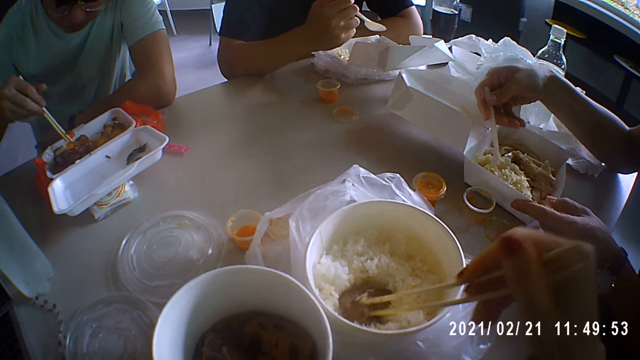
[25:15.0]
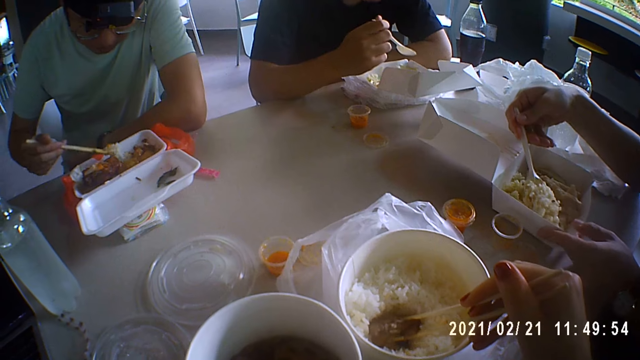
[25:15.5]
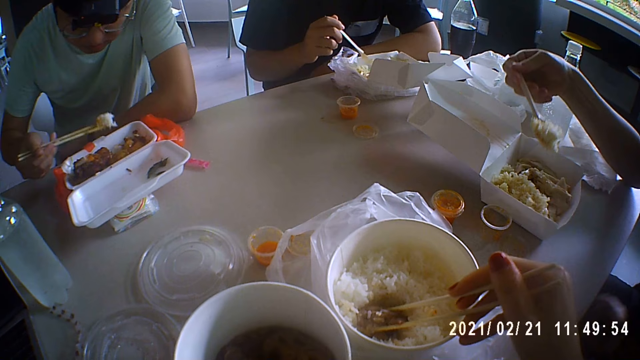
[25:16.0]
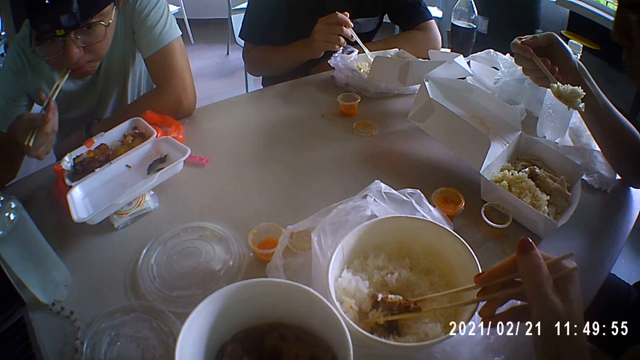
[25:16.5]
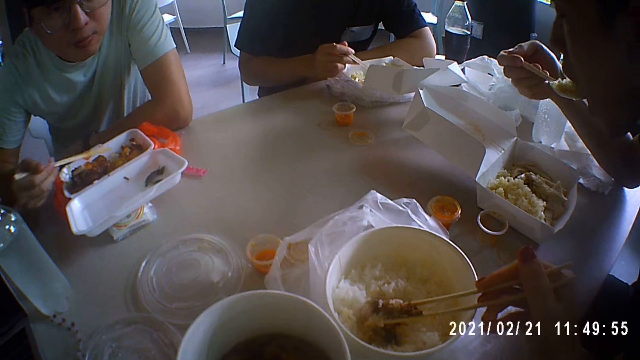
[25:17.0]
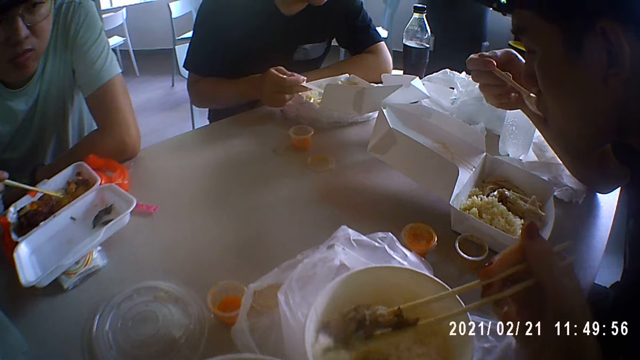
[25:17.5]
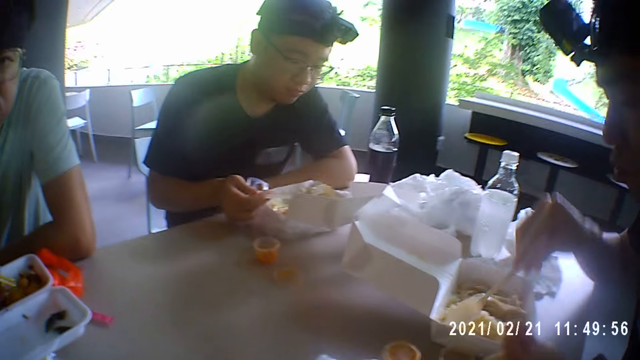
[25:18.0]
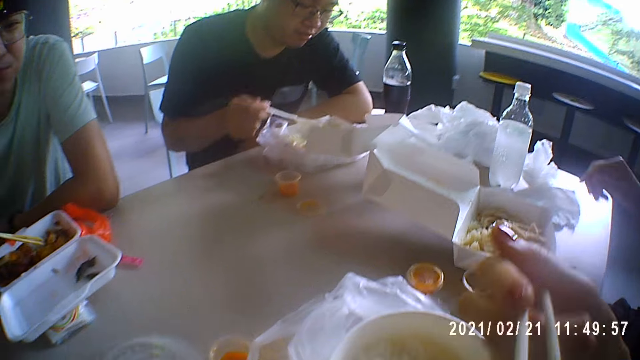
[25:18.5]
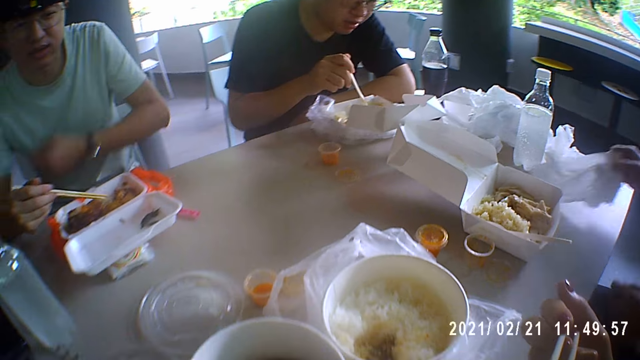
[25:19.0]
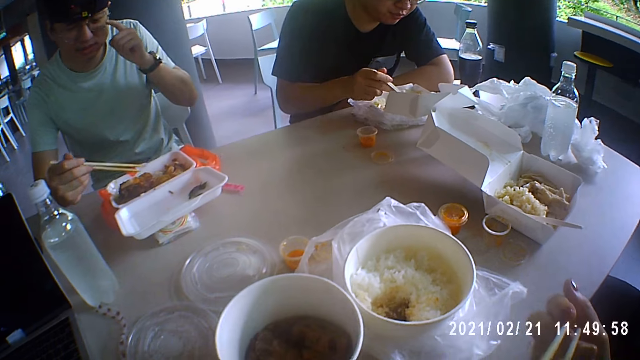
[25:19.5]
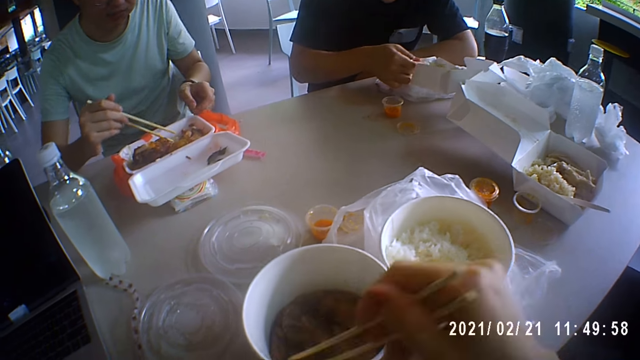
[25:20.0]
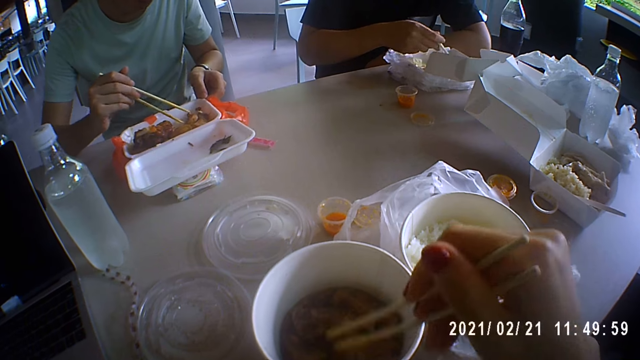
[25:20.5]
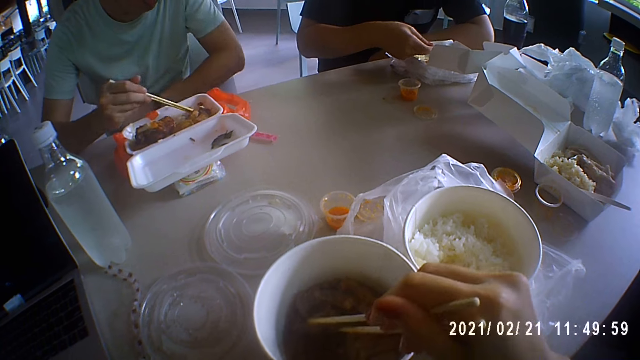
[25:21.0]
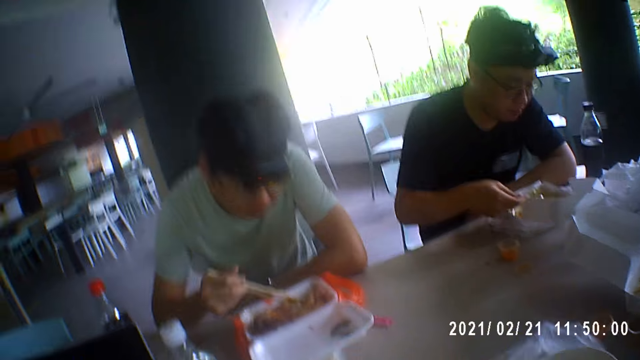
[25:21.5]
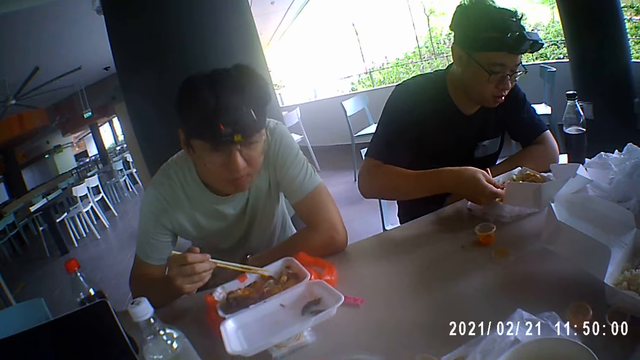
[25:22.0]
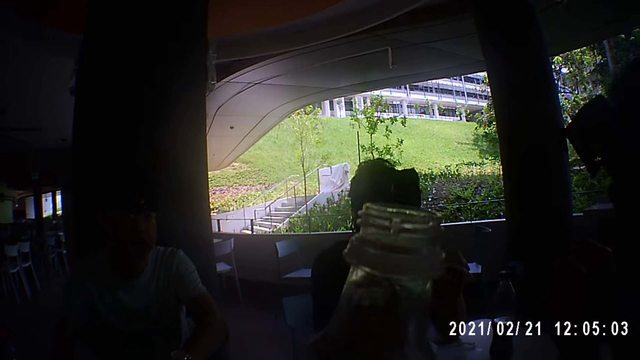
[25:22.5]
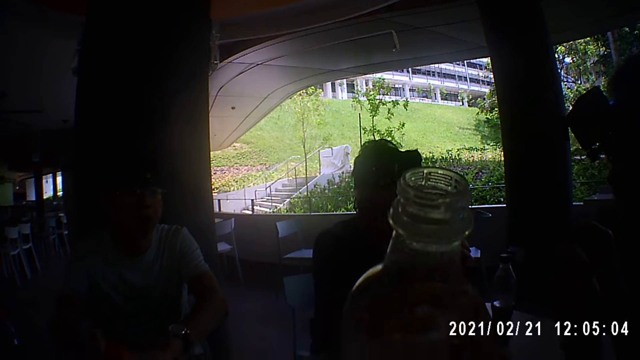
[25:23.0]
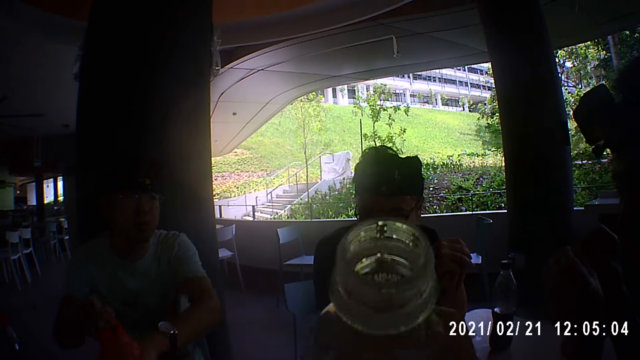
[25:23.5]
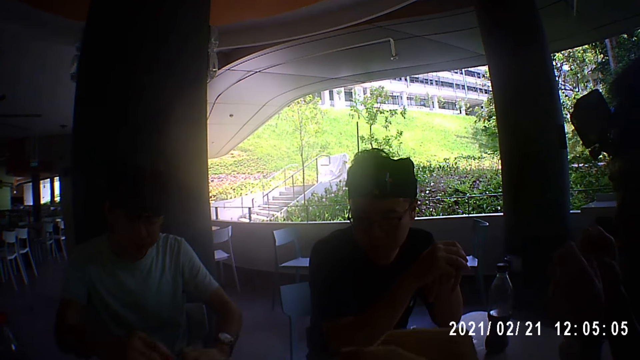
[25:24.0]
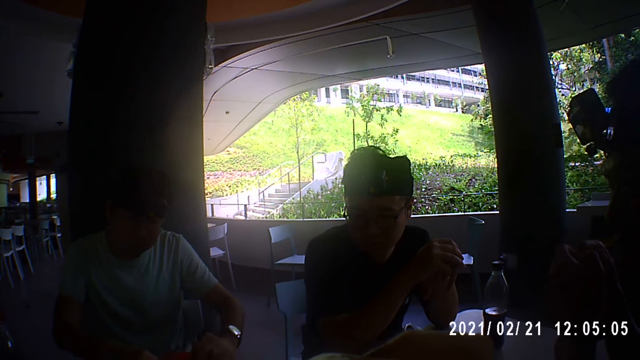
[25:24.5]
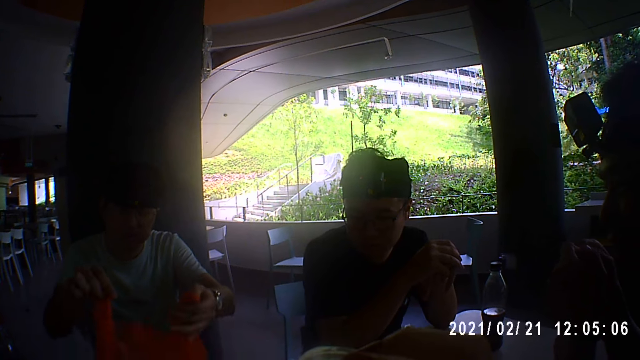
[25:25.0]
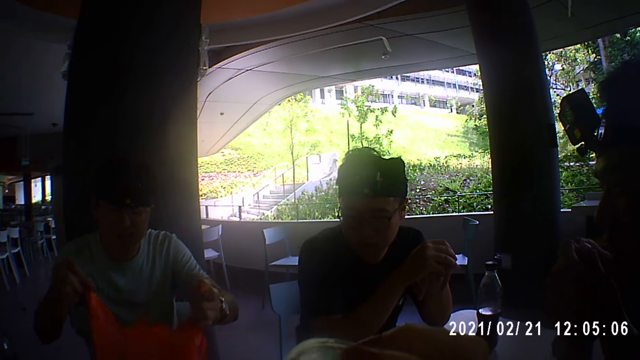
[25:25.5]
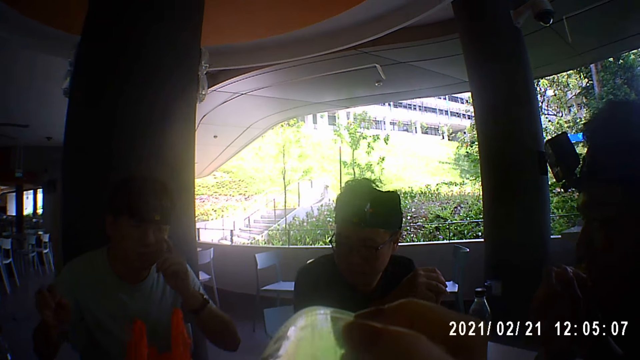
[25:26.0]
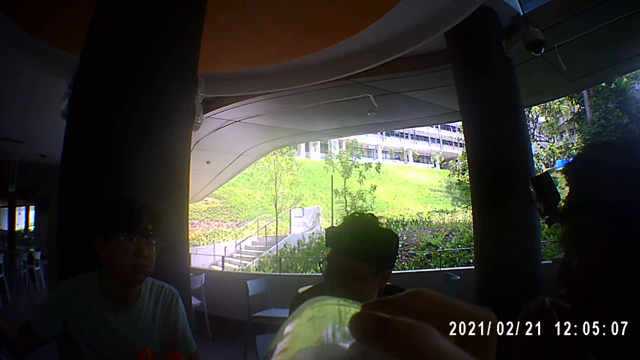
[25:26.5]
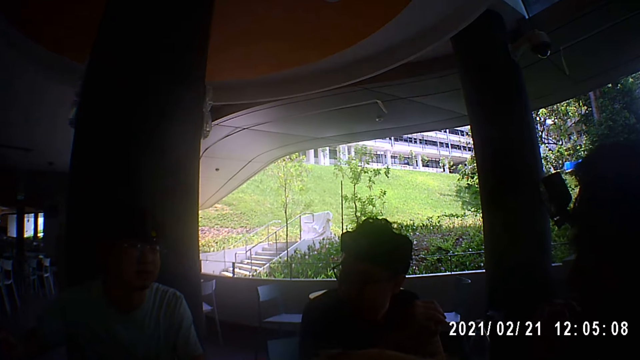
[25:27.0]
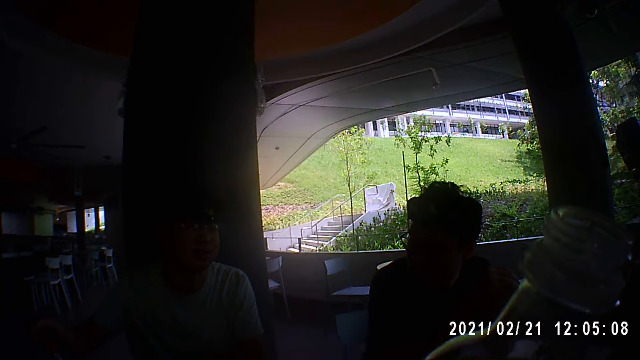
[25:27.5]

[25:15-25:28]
The man takes rice from the disposable container with the chopsticks in his right hand. The camera wearer picks up the chicken from the bowl of rice with the chopsticks in her right hand. The man eats the rice with the chopsticks in his right hand. Another man eats the rice with the spoon in his right hand. The camera wearer eats the chicken with the chopsticks in her right hand. The other man drops the spoon in the disposable container with his right hand. The other man picks up a tissue from the table with his right hand. The first man touches his face with his left hand. The camera wearer touches the pieces of chicken in the bowl with the chopsticks in her right hand. The first man adjusts the disposable container with his left hand. The first man takes a potato with the chopsticks in his right hand. The camera wearer holds a bottle of water in her right hand. The first man touches a nylon on the table with his hands. The camera wearer drinks from the bottle of water in her right hand. The first man touches the nylon on the table with his hands and touches his face with his left hand.

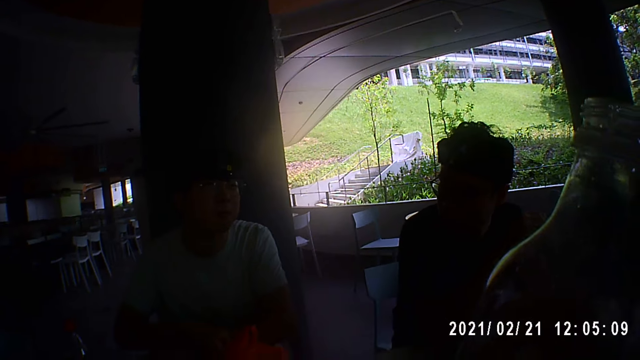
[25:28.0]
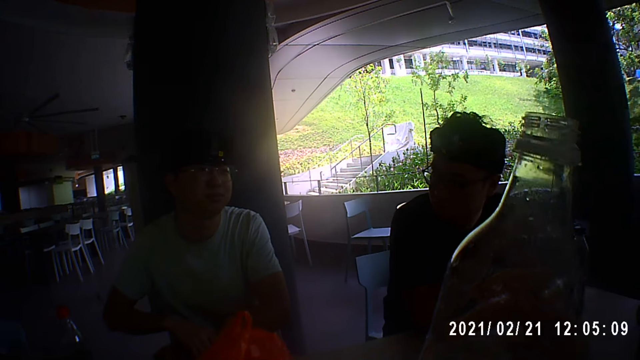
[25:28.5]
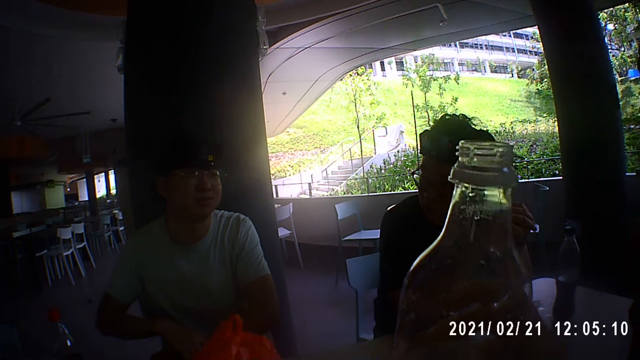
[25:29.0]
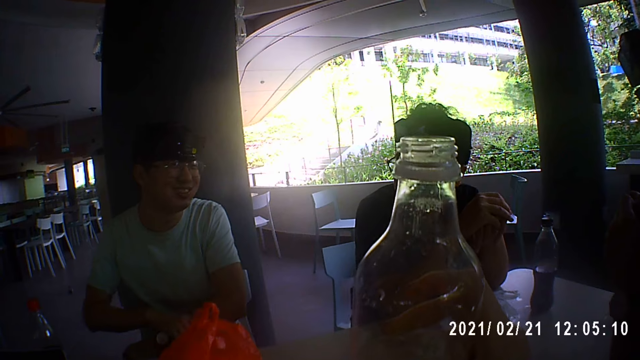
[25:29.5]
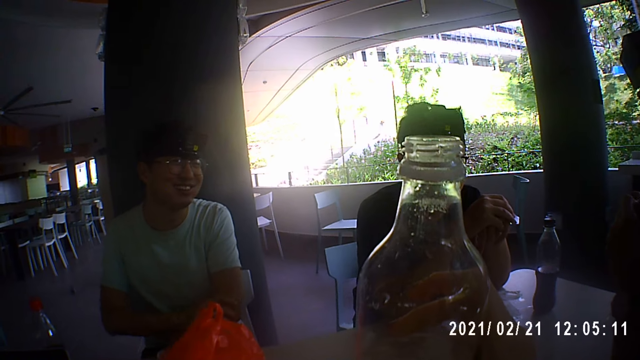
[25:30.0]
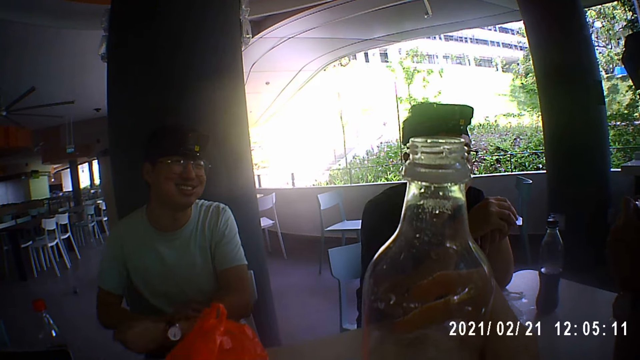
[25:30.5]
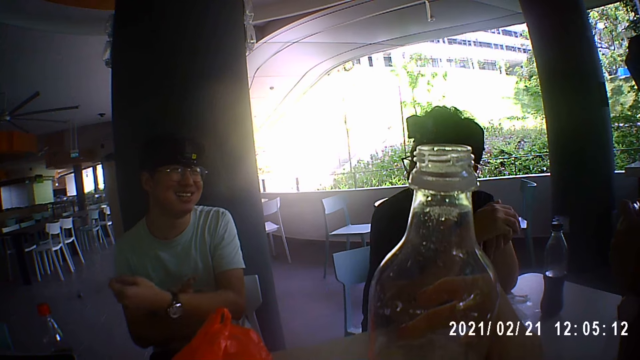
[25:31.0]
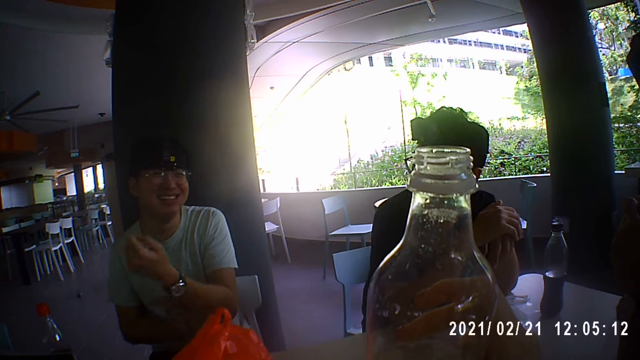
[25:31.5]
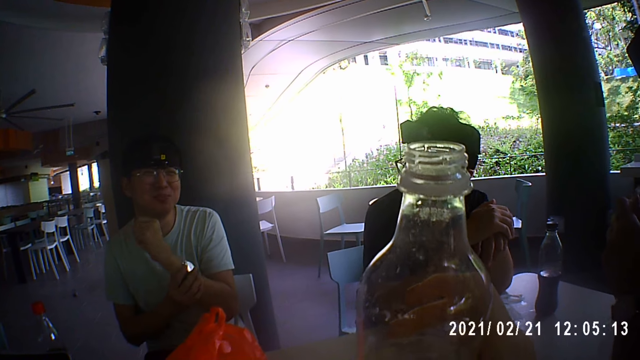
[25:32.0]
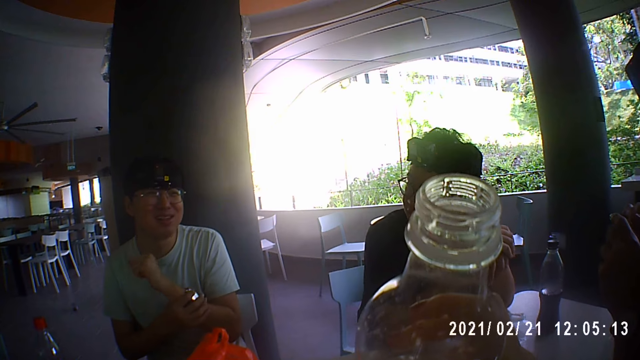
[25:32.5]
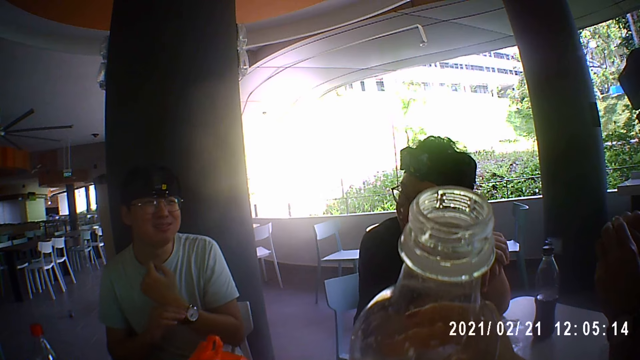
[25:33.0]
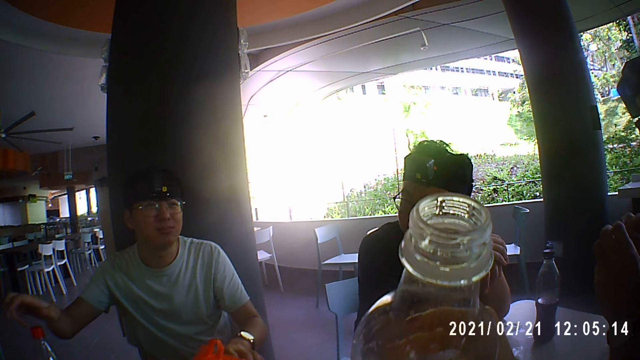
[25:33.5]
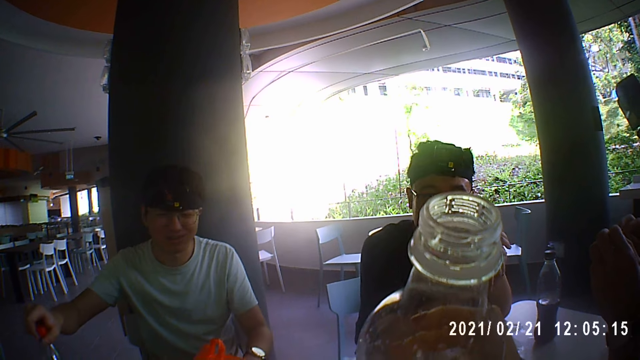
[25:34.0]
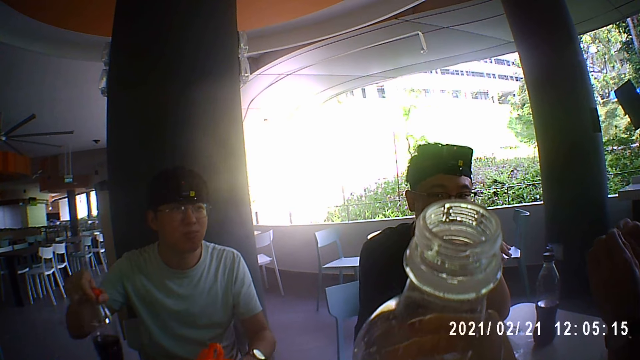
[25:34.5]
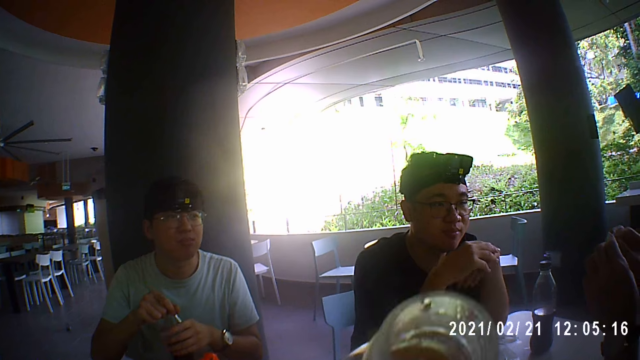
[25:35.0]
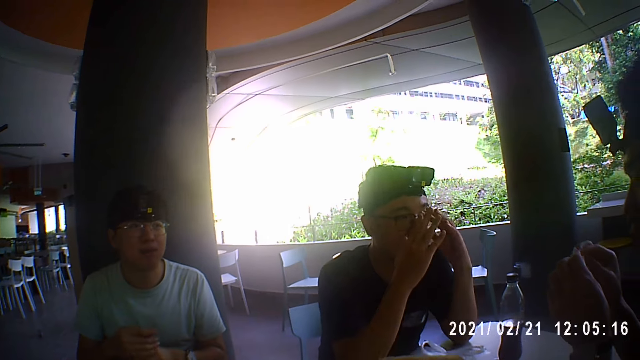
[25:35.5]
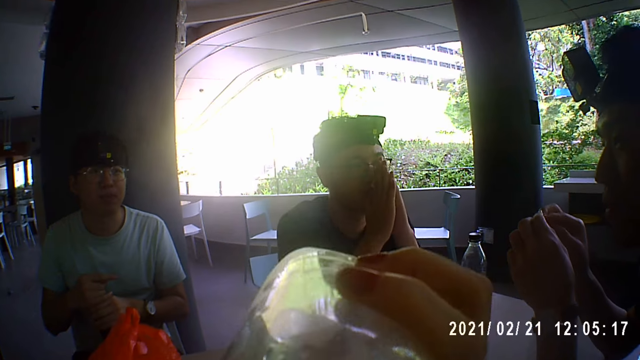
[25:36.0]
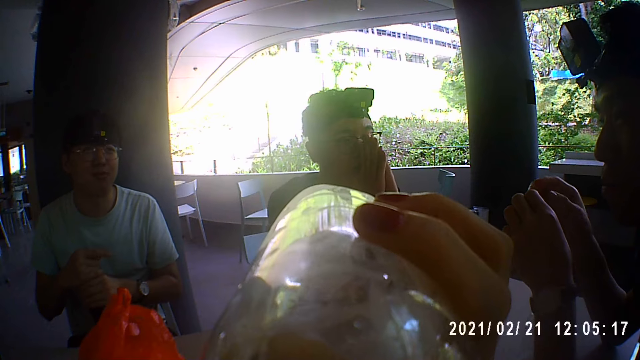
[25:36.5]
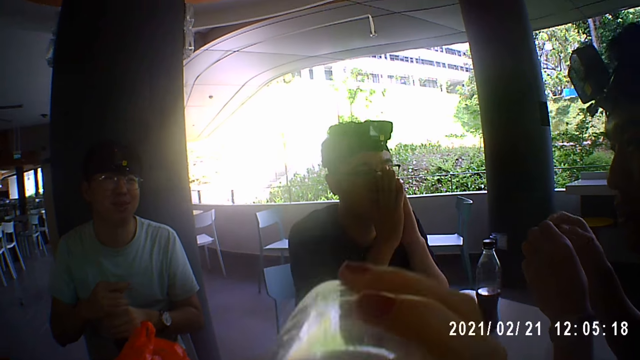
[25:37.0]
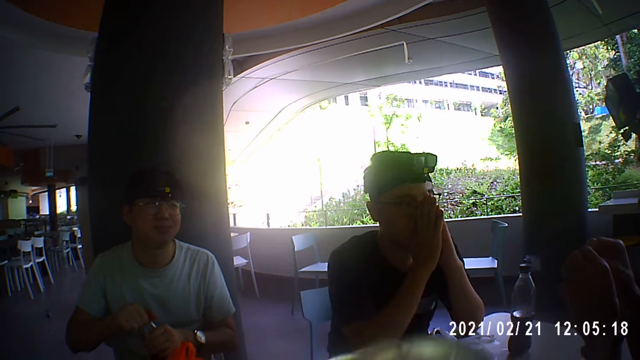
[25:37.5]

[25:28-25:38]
The camera wearer shakes the bottle of water in her right hand. The man rubs his left hand with his right hand. The man touches a wristwatch on his left wrist with his right hand. The man picks up the bottle of cola from the table with his right hand. The man tightens the lid of the cola bottle in his hands. The camera wearer drinks from the bottle of water in her right hand.
